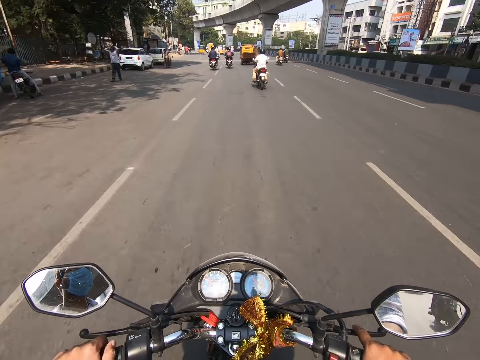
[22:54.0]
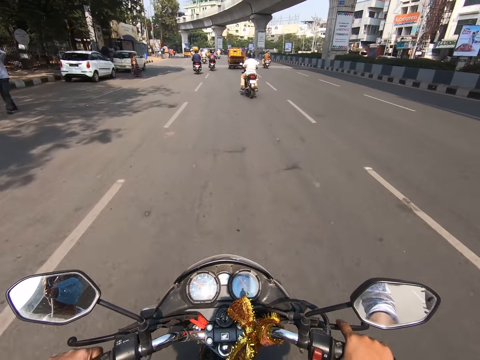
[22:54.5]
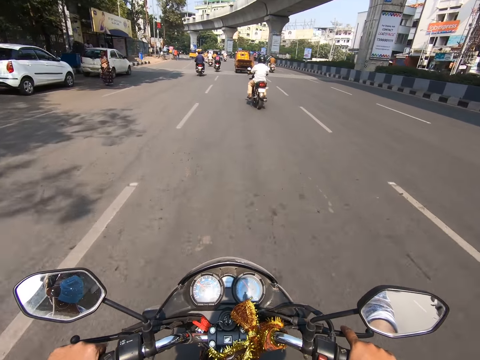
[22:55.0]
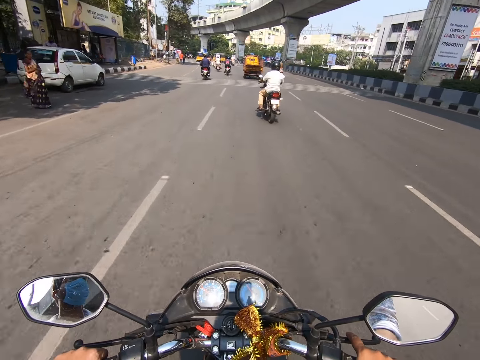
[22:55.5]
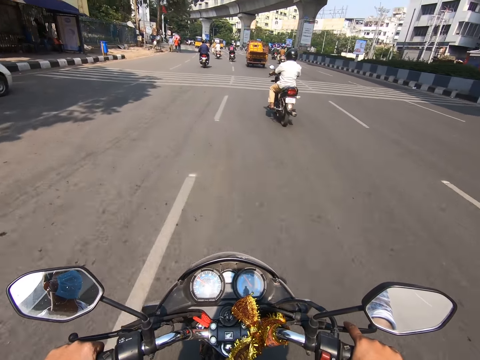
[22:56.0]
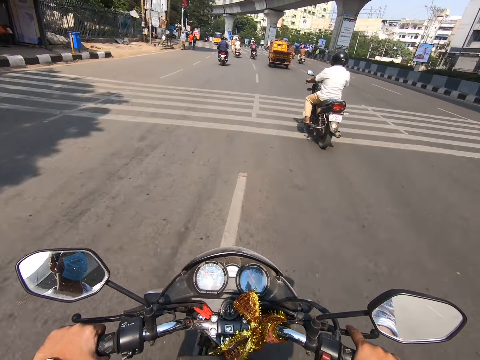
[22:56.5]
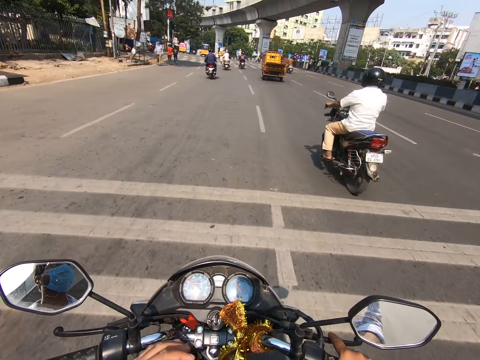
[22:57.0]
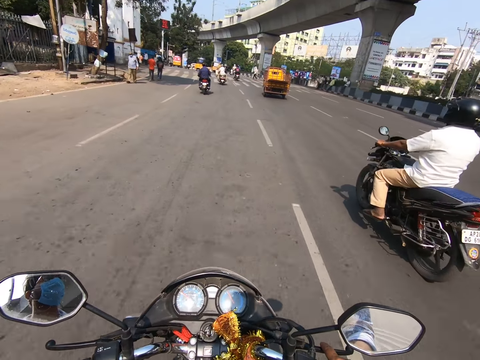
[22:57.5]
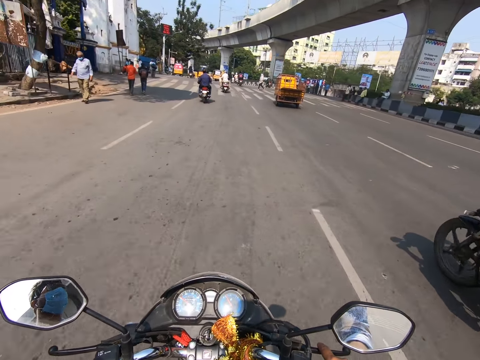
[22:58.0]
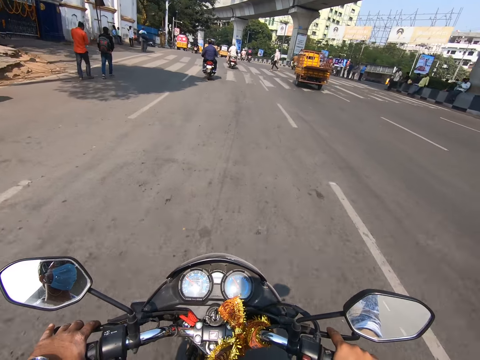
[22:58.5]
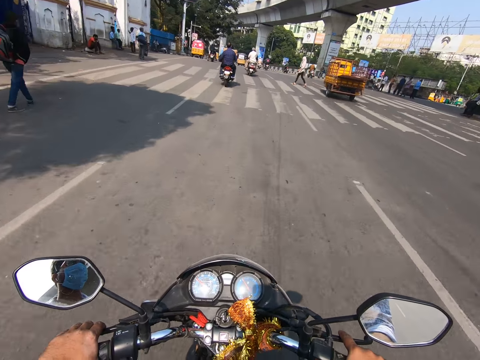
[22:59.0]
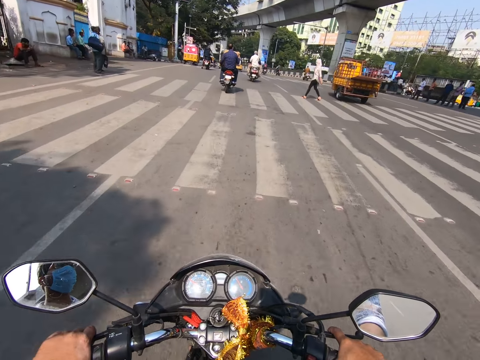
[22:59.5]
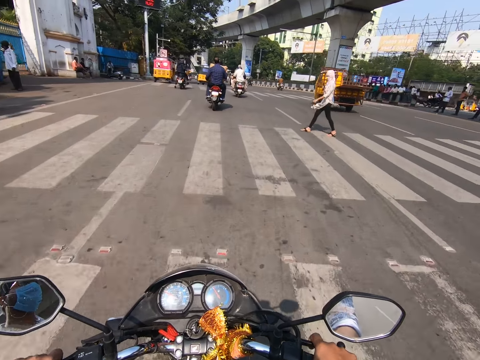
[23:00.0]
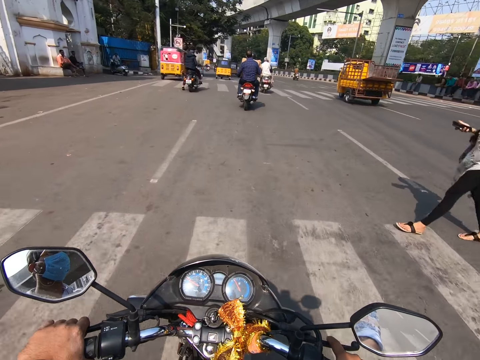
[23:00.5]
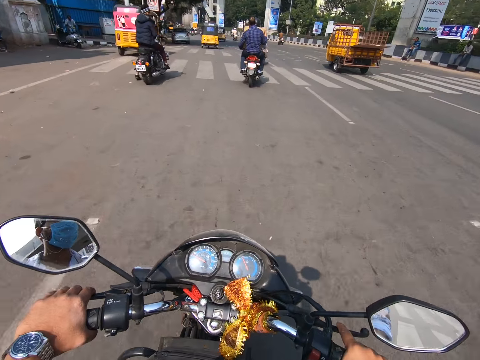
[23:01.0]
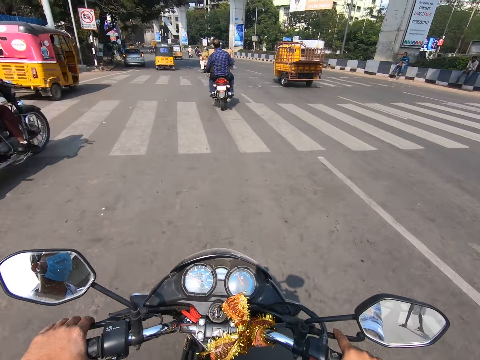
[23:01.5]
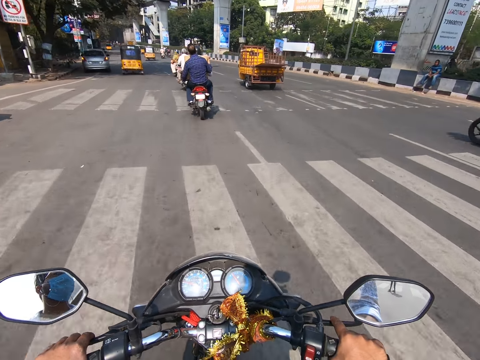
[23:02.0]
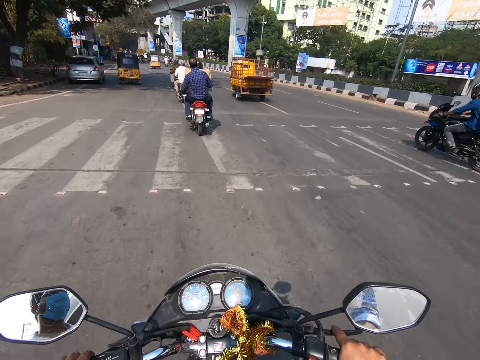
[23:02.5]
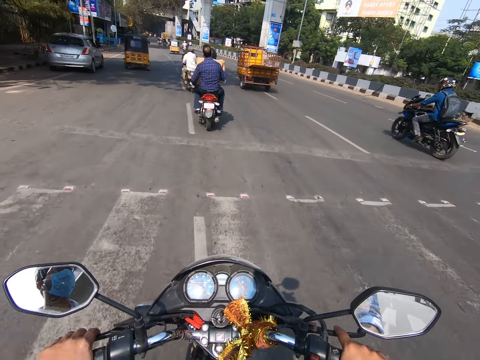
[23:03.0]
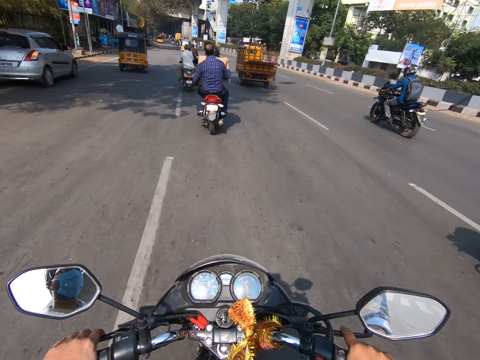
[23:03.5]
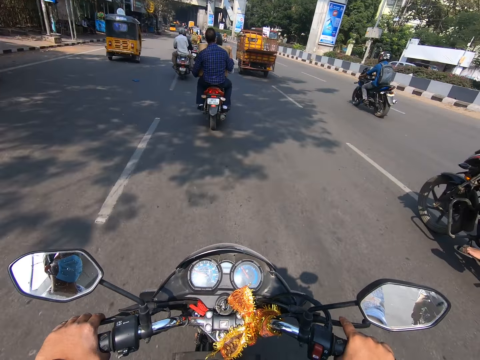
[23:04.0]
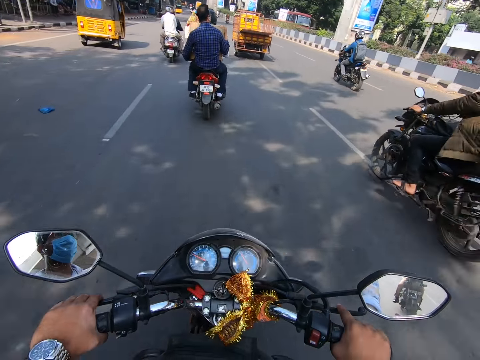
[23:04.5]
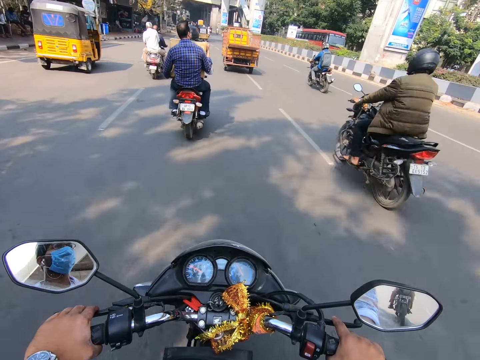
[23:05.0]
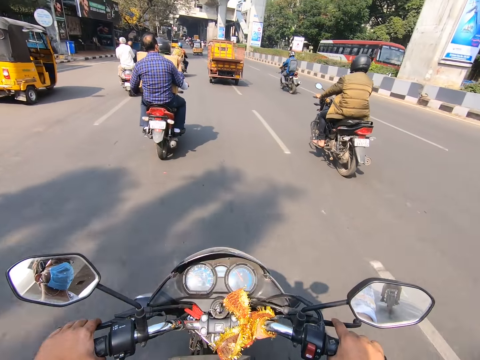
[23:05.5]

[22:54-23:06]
The camera wearer rides past a bike on the road. They ride past a woman on the road. They ride past a man on a bike on the road. A bike rides past the camera wearer on the road.

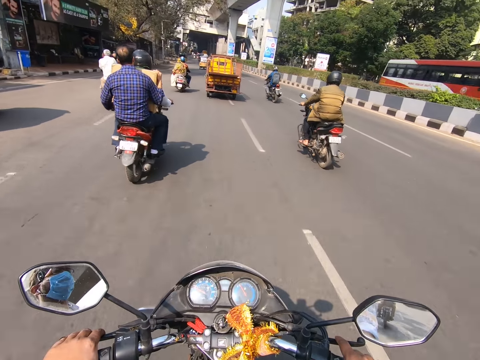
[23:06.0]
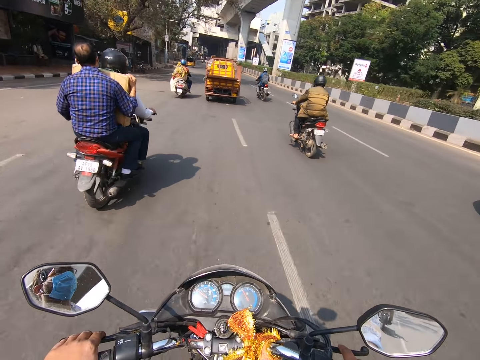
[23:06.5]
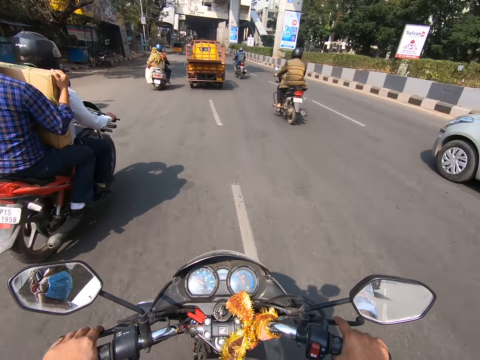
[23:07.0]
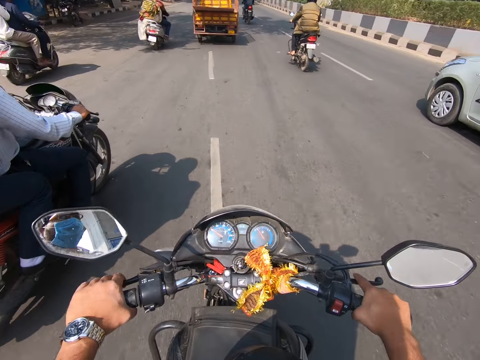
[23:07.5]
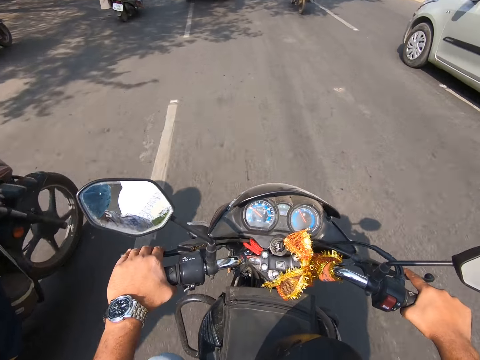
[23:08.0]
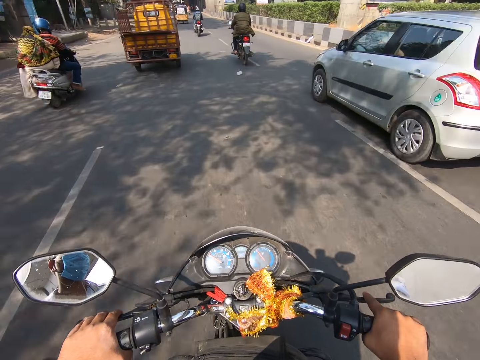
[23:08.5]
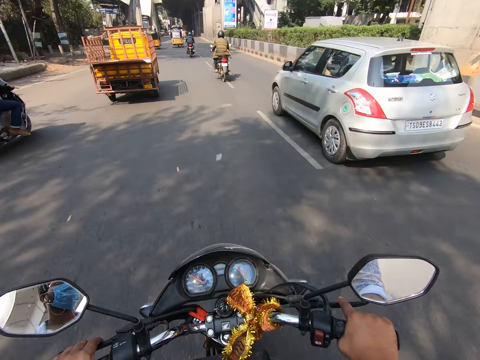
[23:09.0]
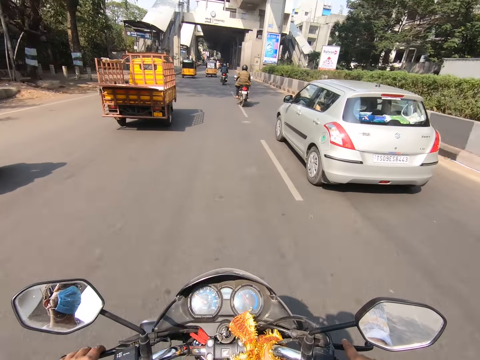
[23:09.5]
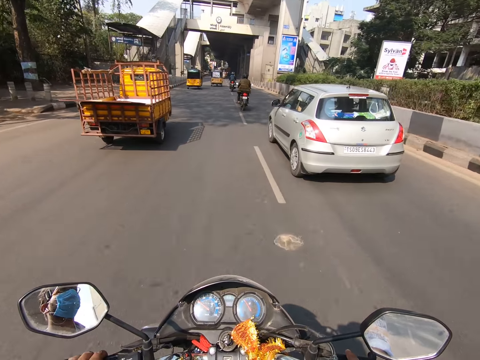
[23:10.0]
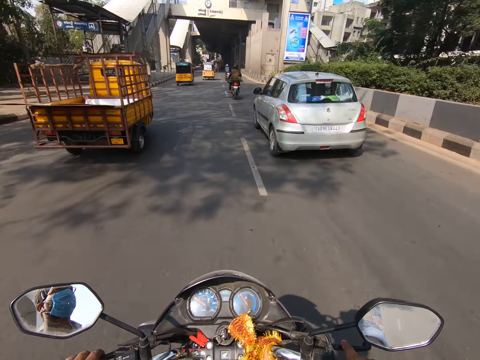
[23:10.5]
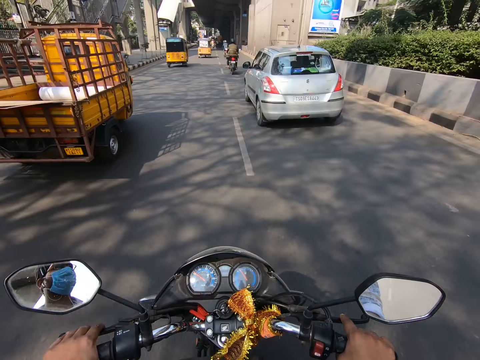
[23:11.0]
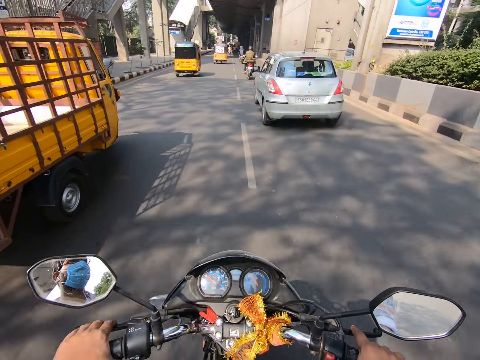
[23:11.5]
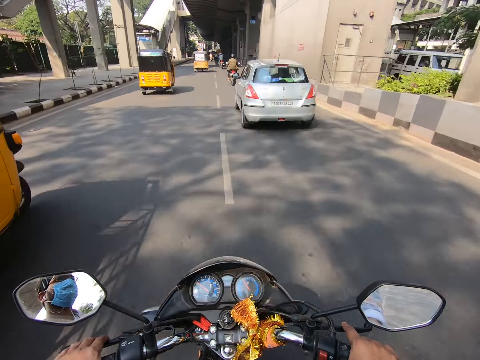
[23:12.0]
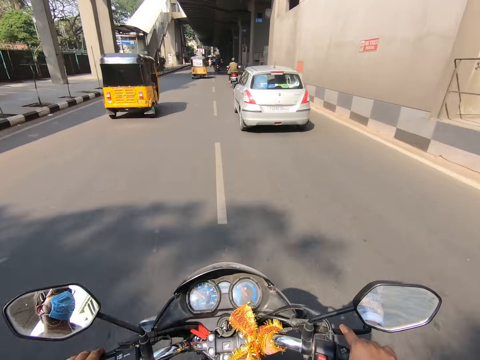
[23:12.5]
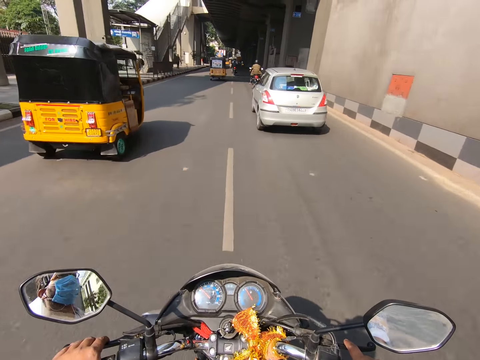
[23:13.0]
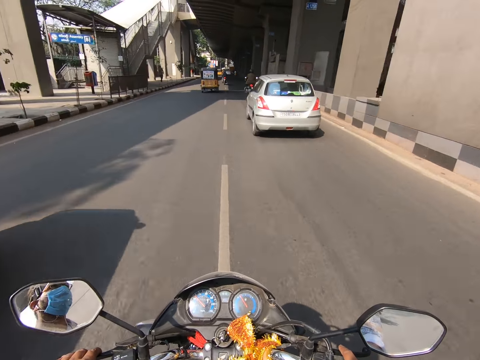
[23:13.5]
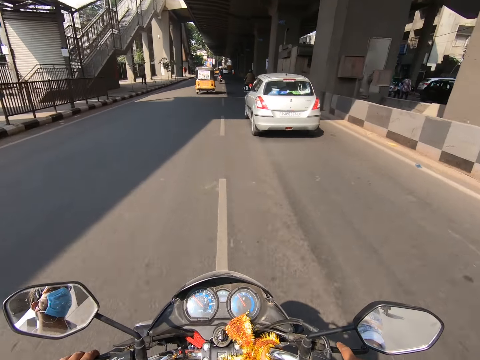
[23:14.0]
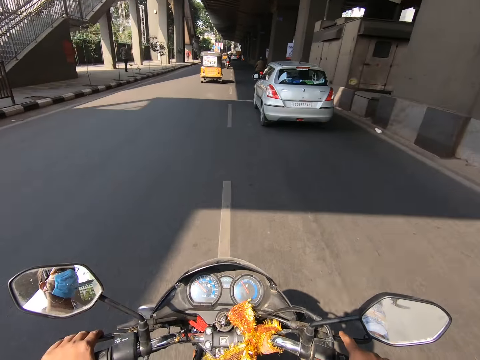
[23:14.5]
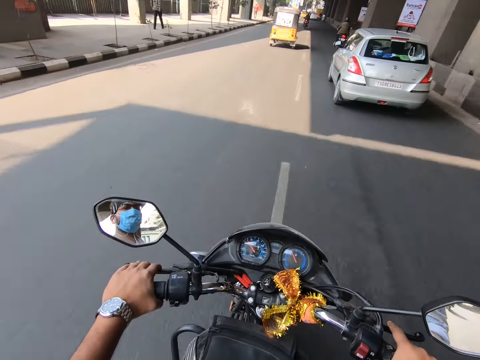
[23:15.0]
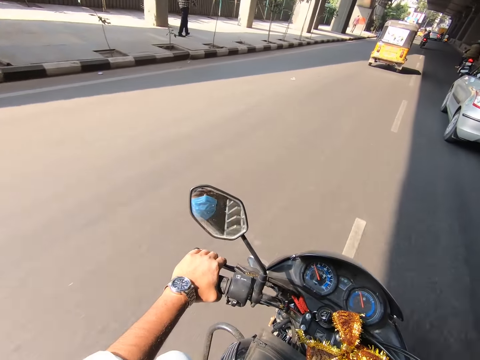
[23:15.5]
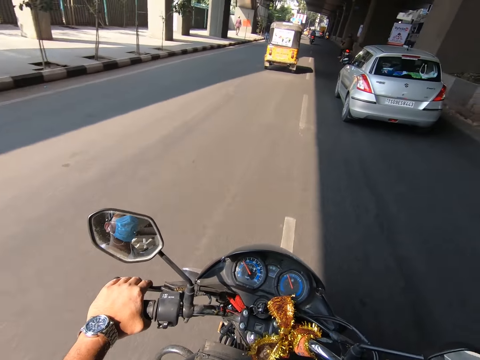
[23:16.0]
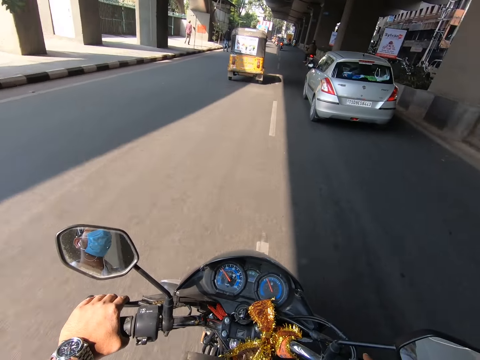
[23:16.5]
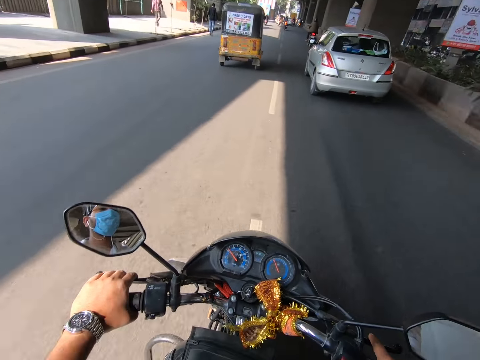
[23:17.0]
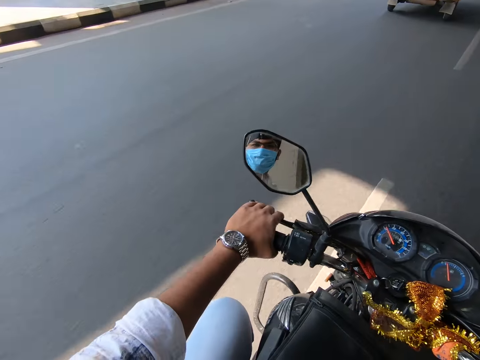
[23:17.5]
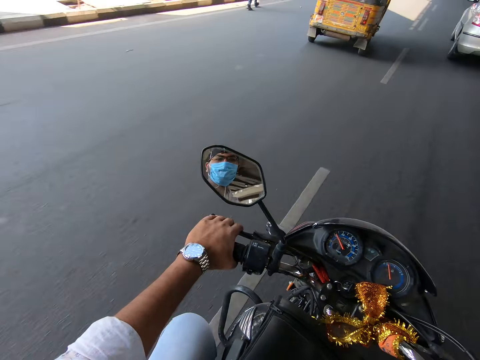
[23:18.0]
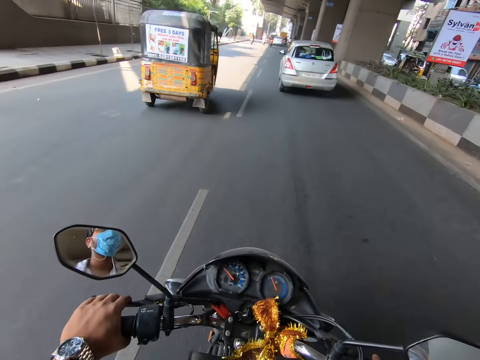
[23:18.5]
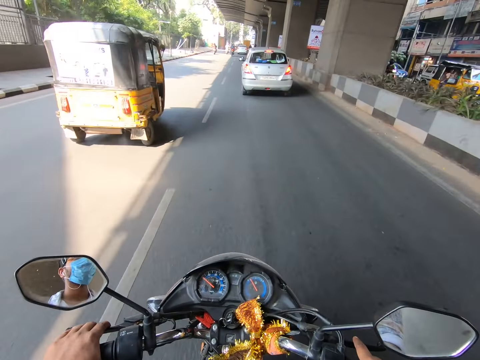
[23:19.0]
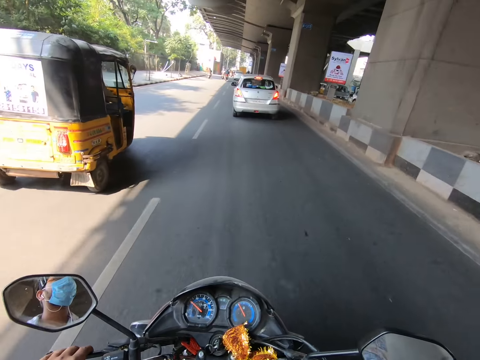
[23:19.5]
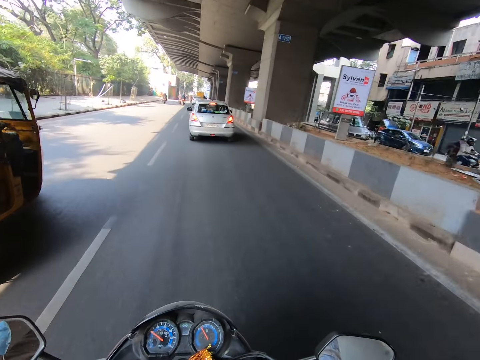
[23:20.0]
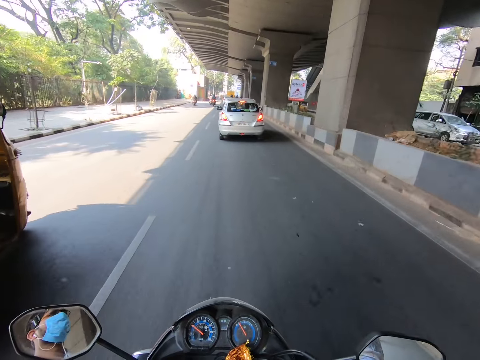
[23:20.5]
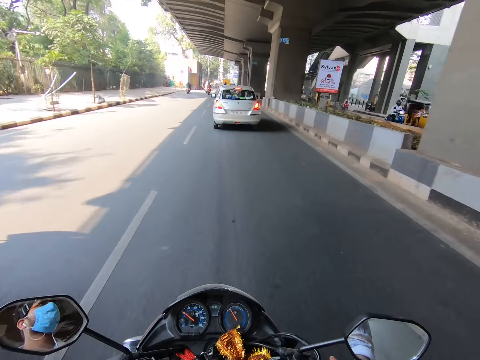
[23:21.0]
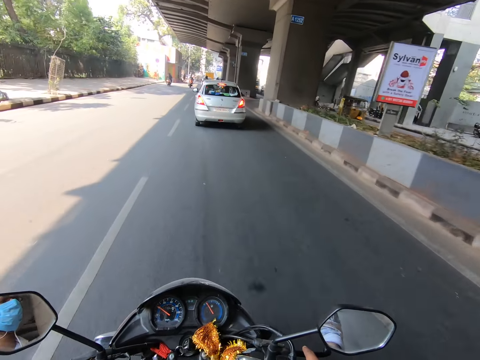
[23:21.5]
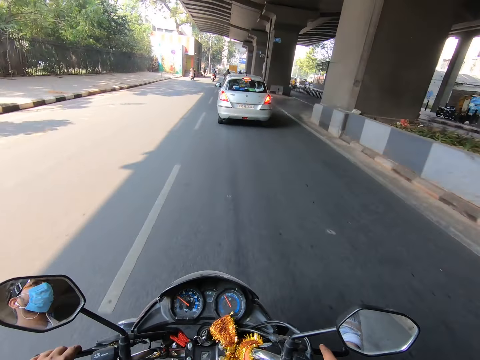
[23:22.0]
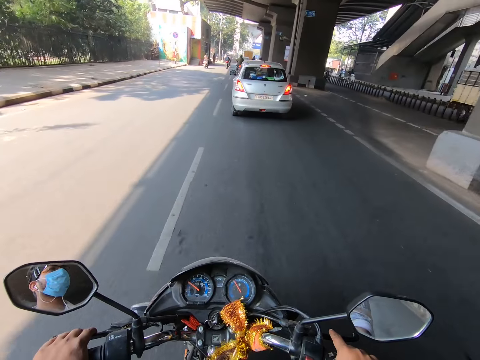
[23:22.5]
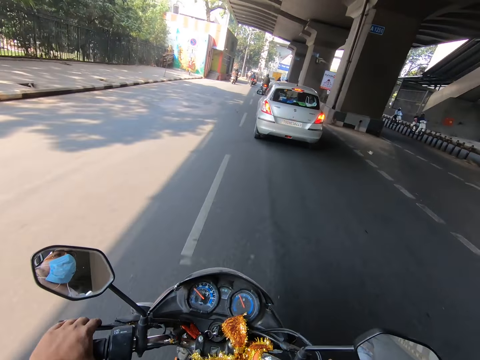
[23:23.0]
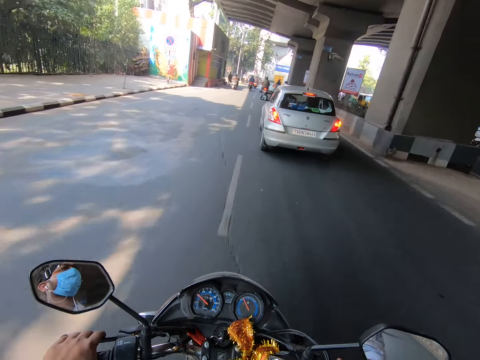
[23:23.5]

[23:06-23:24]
The white car rides past the camera wearer on the road. The camera wearer rides past a bike on the road. They ride past a bike on the road again. They ride past a truck on the road. They ride past a rickshaw on the road. They look in the side mirror. They ride past the rickshaw on the road.
